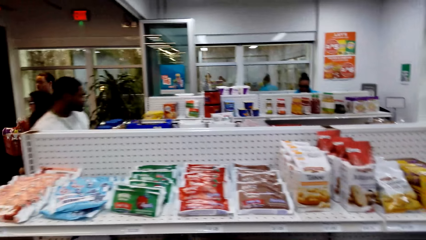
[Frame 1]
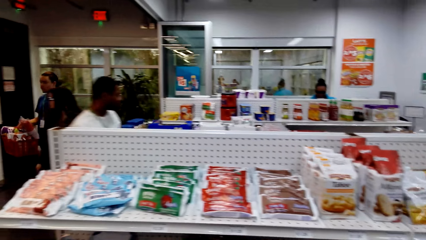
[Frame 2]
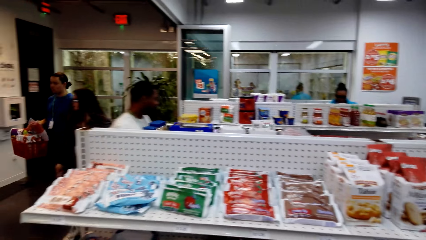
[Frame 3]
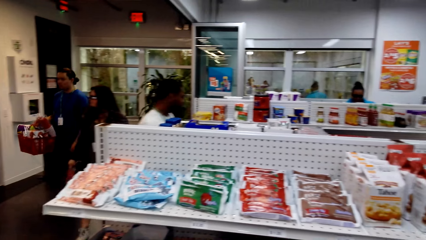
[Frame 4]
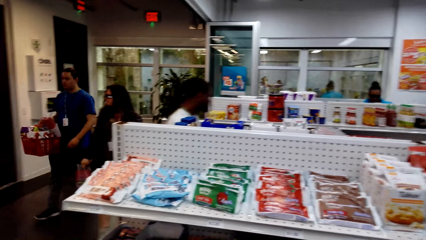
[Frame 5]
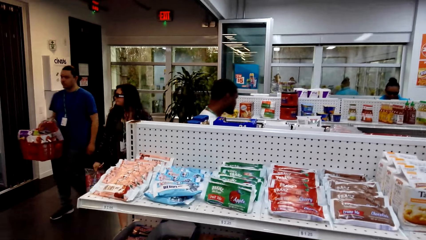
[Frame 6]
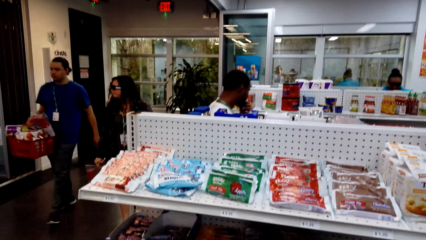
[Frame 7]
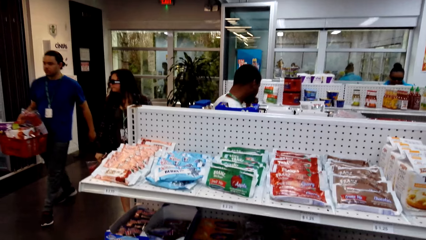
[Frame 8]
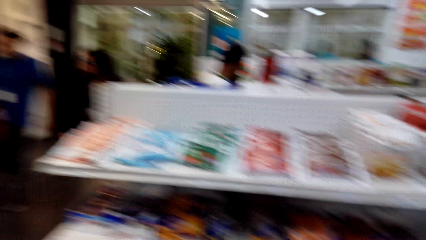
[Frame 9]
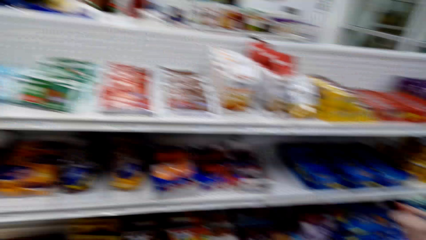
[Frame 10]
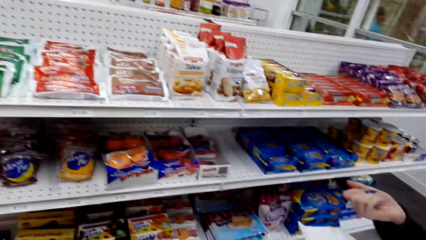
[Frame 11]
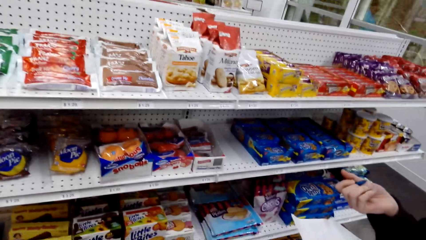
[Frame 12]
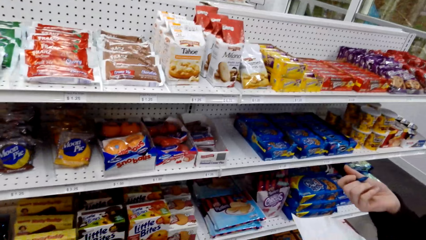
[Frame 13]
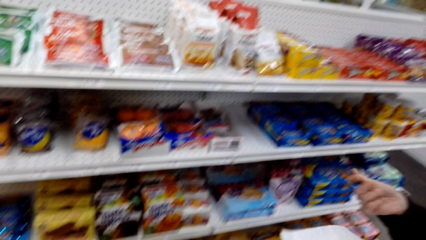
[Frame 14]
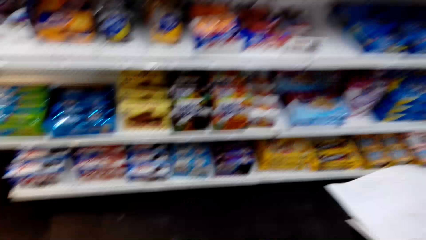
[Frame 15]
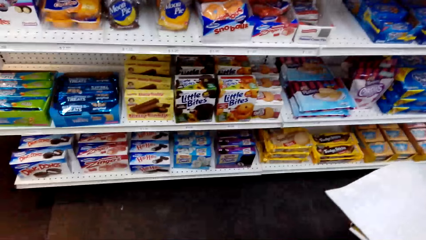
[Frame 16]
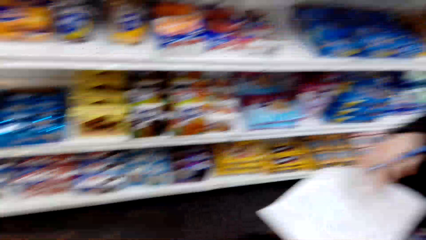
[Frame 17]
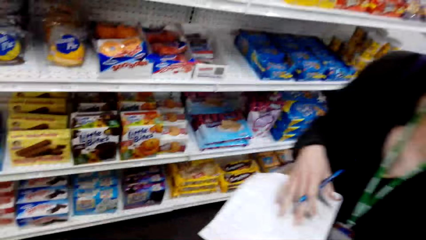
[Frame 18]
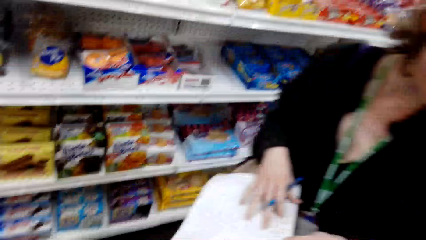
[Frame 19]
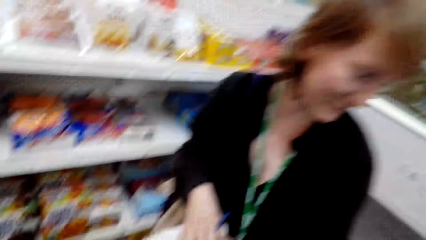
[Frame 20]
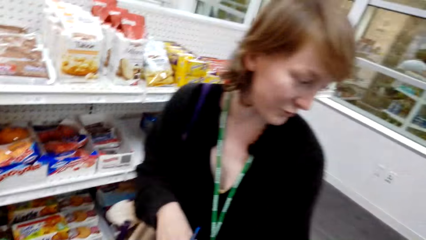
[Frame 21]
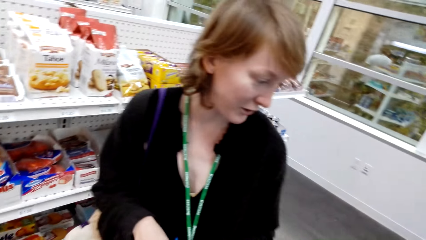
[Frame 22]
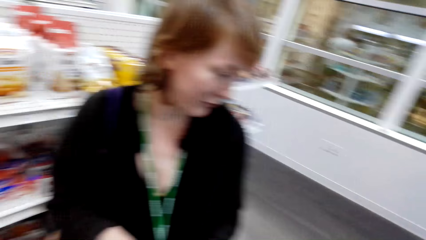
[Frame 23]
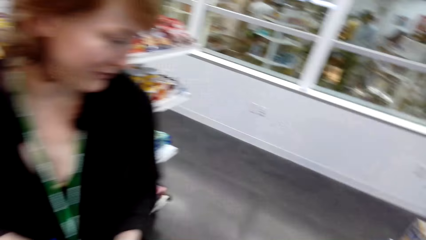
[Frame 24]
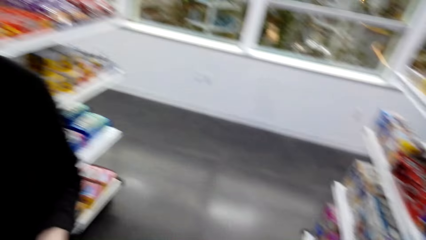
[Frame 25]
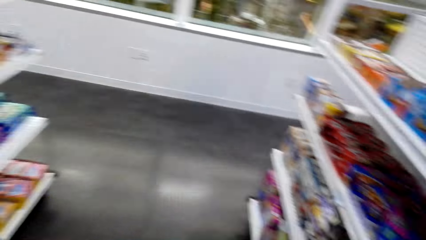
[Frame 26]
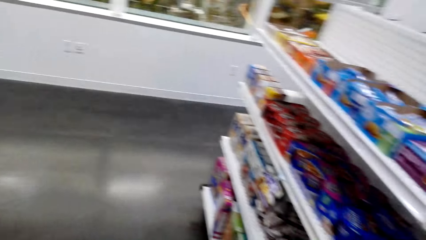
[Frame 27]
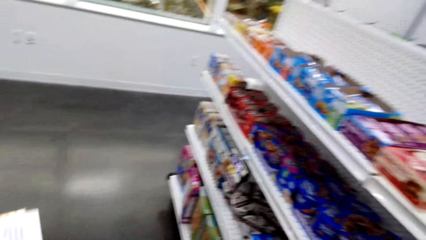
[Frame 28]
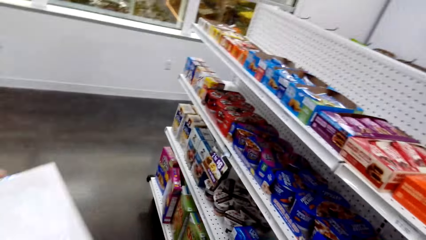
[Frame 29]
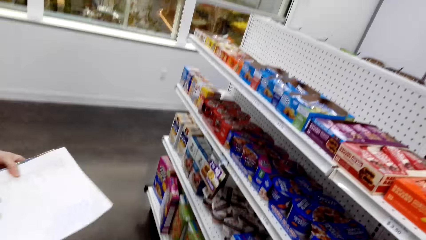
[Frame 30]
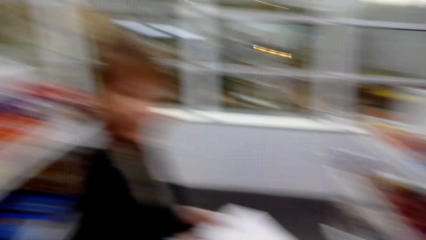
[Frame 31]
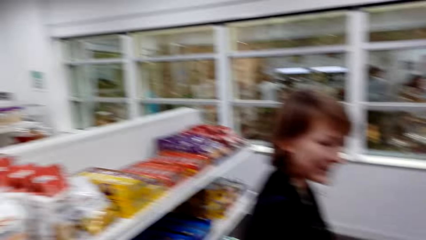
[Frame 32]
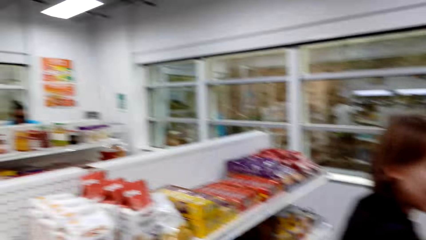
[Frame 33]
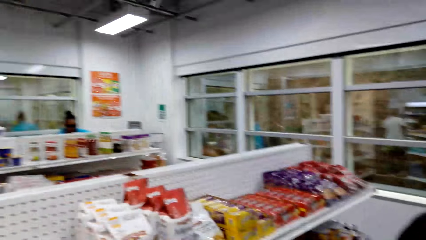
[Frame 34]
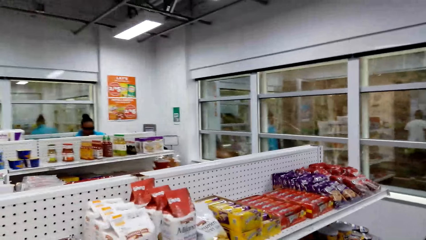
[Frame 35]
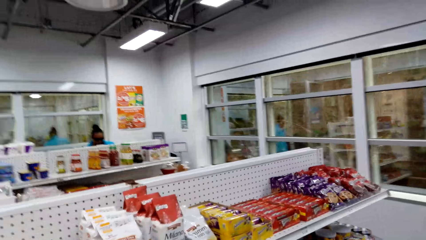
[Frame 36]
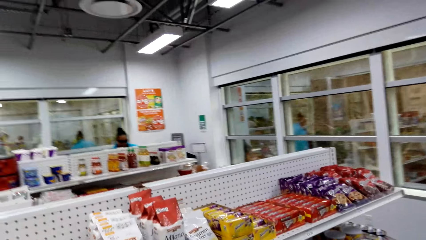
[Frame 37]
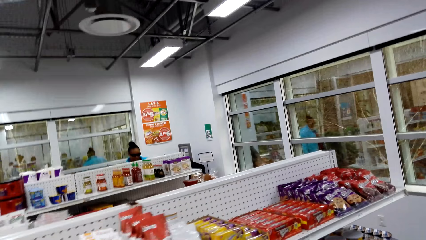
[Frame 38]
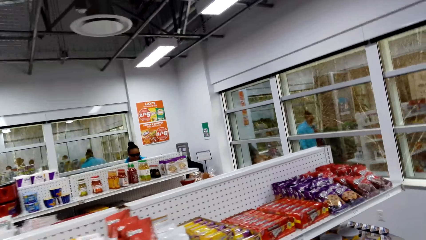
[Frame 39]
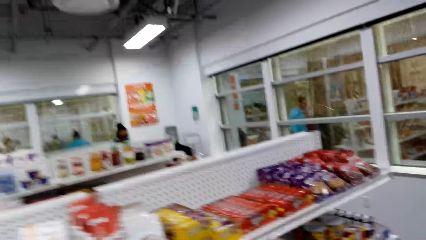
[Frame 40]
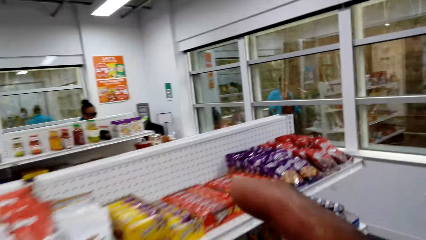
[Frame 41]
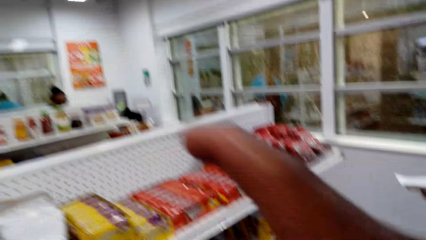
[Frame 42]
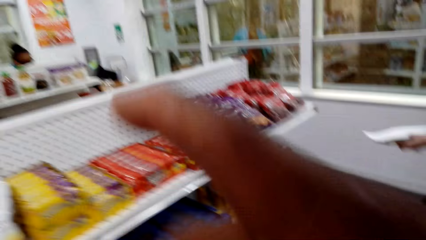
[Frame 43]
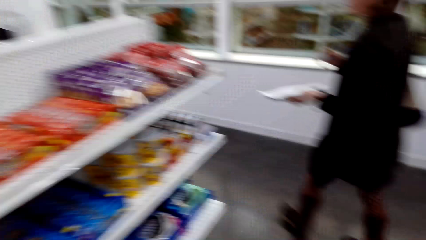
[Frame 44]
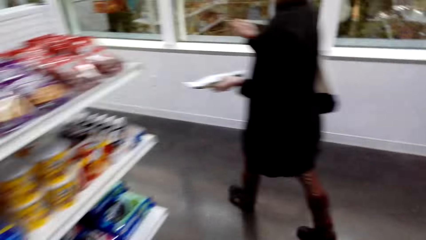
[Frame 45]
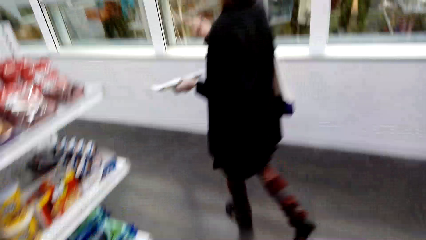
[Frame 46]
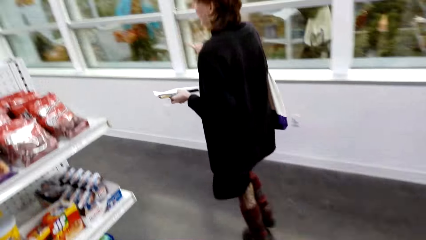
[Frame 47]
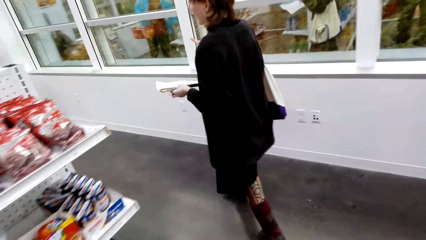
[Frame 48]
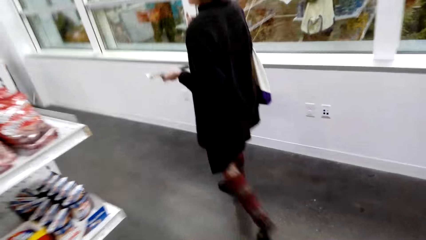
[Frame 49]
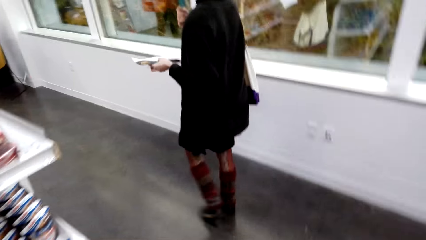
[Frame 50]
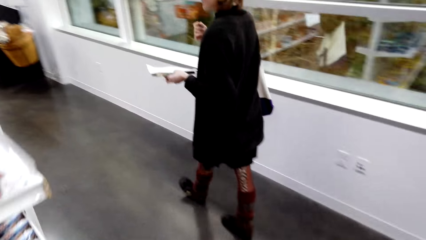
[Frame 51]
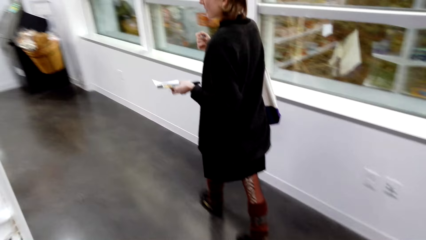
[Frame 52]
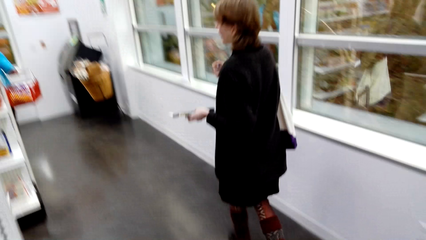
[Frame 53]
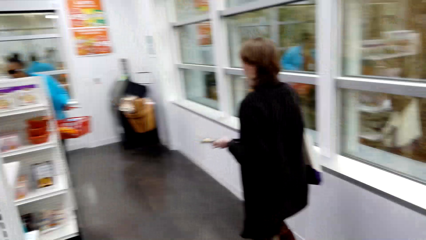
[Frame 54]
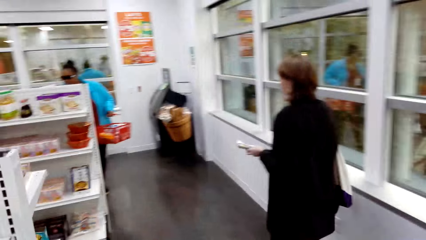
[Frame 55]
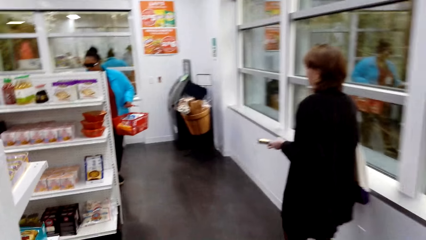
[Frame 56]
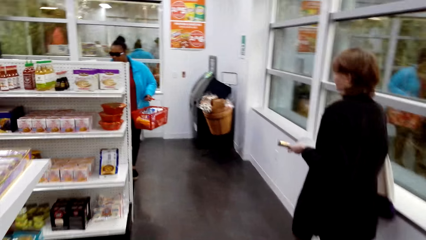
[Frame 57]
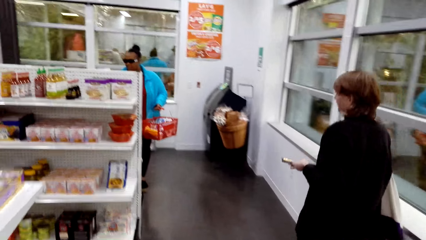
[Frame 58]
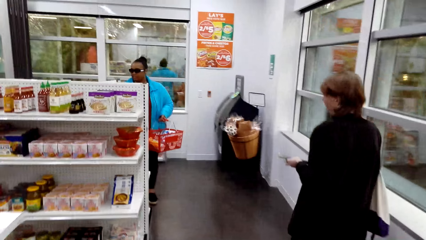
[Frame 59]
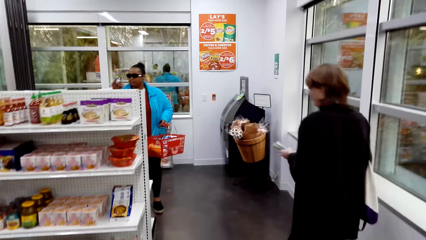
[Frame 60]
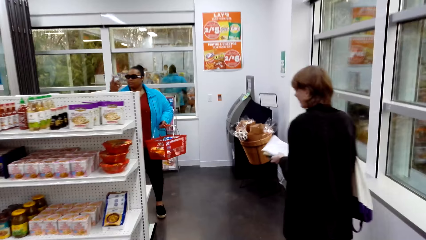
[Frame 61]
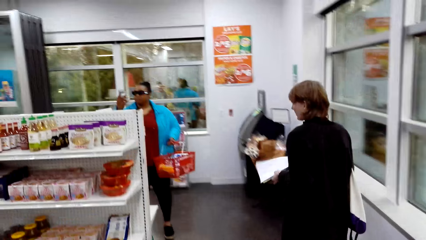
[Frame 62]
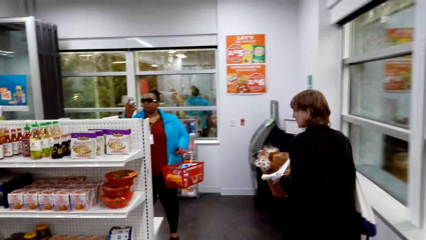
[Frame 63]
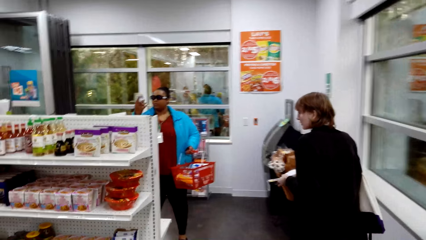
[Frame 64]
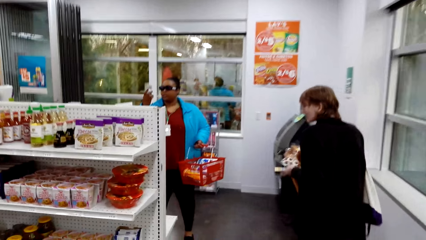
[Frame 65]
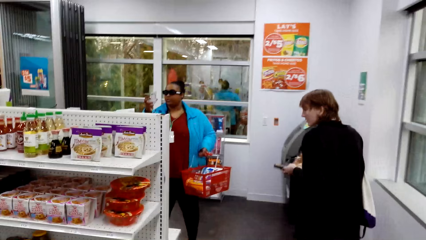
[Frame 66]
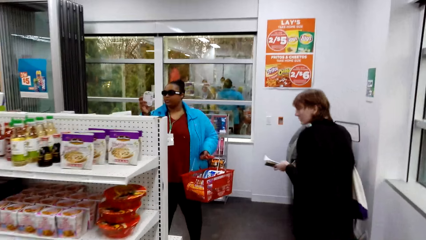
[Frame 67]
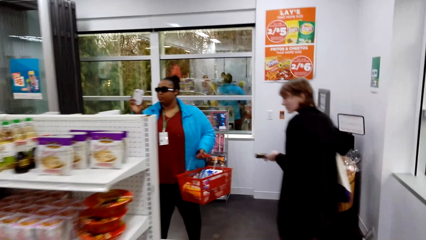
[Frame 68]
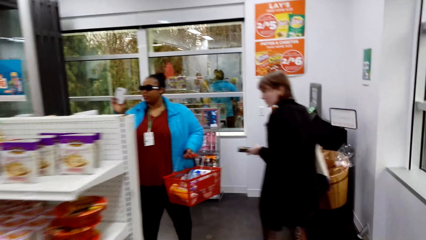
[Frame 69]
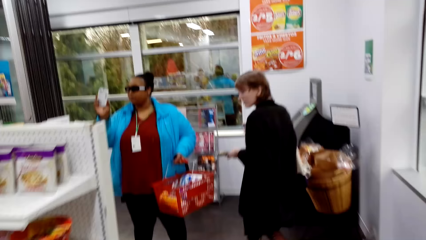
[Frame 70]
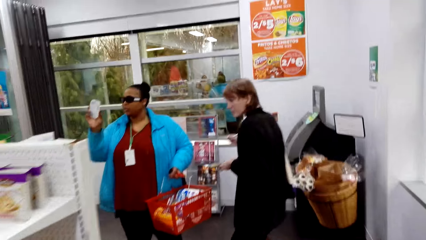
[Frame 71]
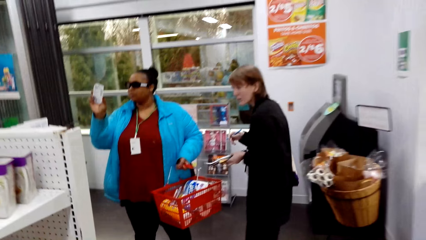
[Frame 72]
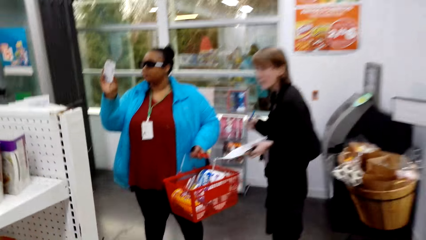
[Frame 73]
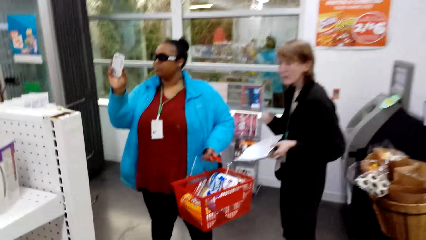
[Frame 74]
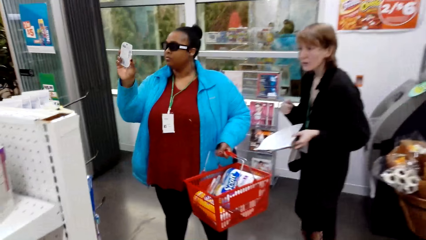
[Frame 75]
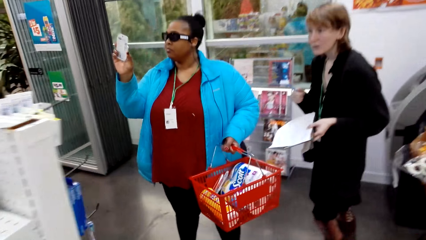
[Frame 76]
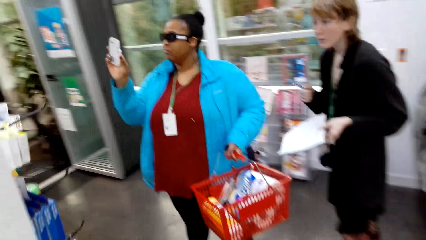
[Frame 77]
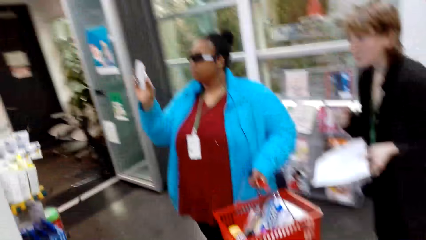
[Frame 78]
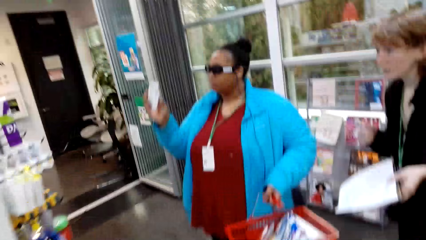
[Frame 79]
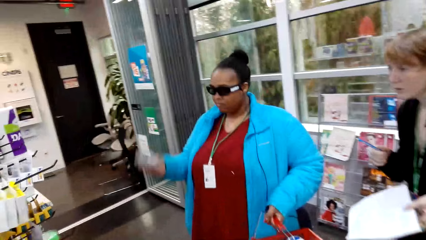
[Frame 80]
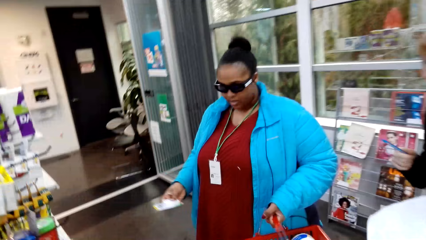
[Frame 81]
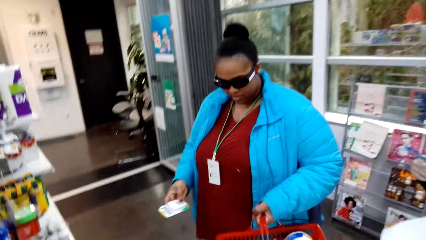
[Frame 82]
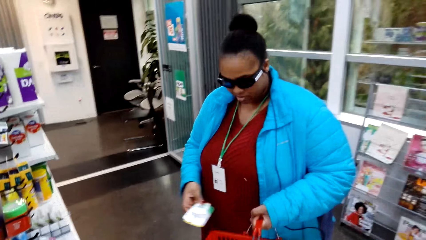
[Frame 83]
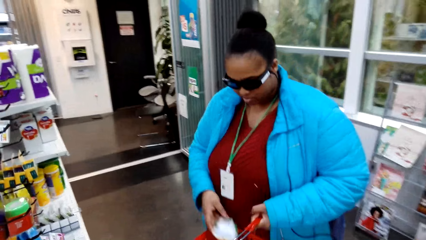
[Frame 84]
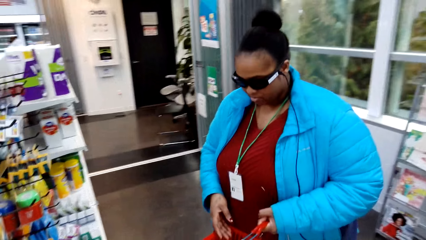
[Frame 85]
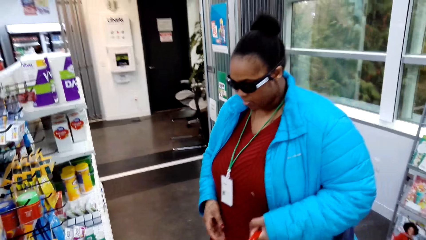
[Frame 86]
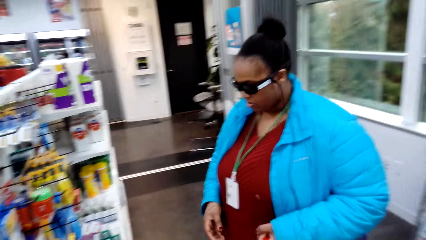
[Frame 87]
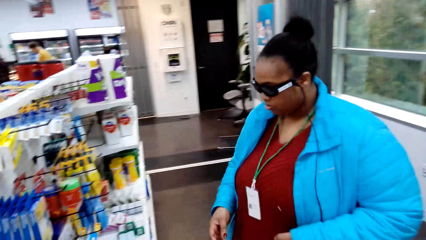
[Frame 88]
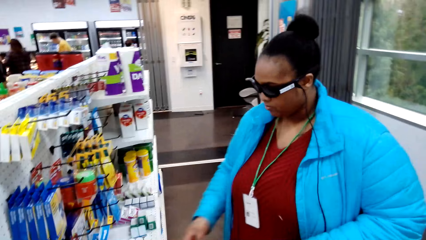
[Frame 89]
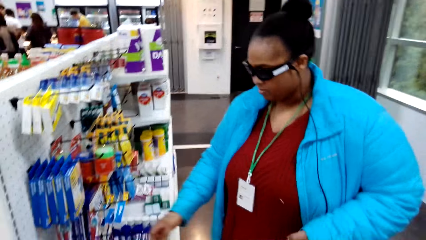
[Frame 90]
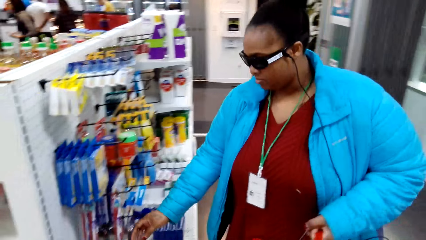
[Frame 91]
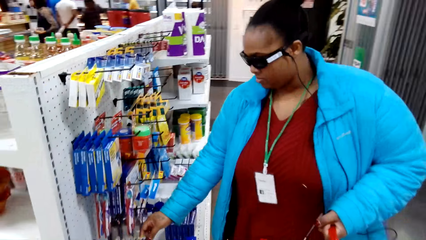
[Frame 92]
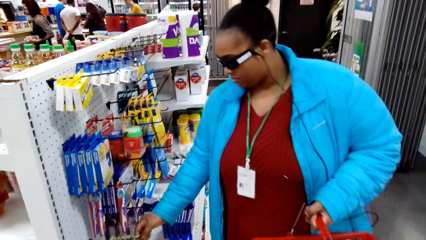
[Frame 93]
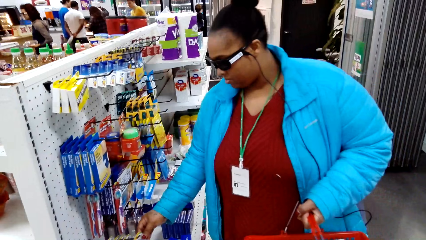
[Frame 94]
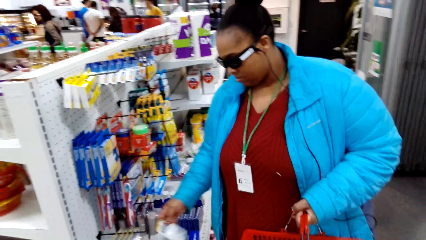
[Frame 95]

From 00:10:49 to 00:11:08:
The camera wearer looks around. They talk with a lady. They talk with the lady again. They move around. The lady moves around. Someone talks with someone.
